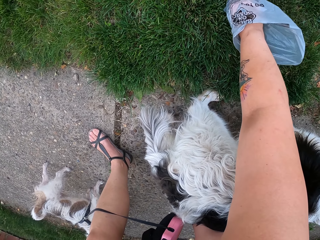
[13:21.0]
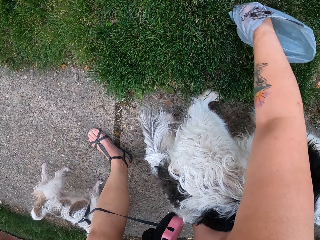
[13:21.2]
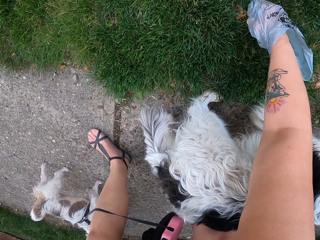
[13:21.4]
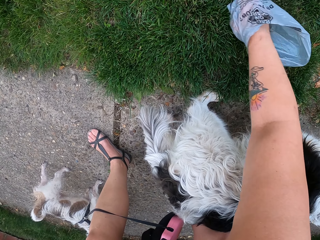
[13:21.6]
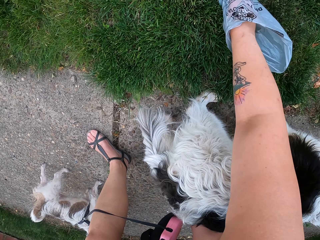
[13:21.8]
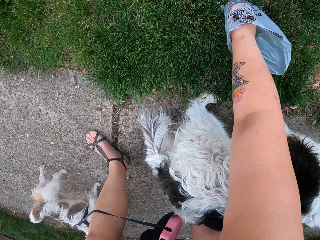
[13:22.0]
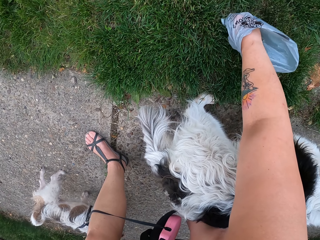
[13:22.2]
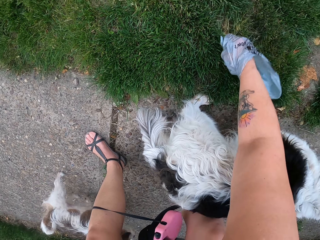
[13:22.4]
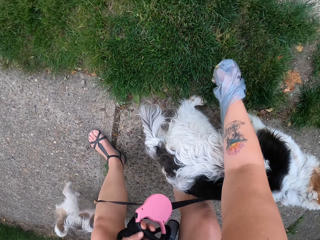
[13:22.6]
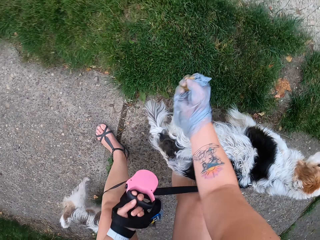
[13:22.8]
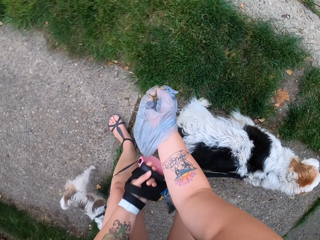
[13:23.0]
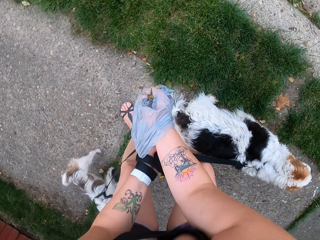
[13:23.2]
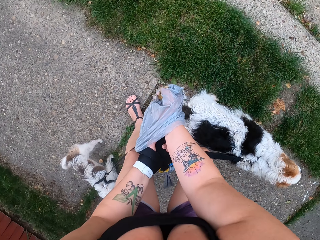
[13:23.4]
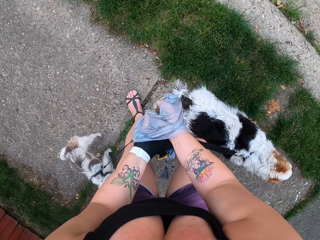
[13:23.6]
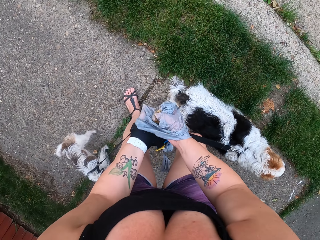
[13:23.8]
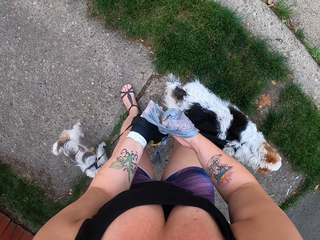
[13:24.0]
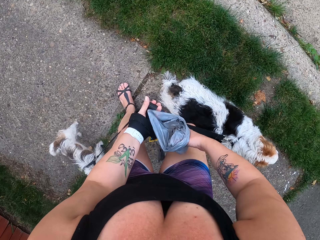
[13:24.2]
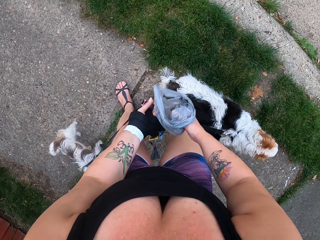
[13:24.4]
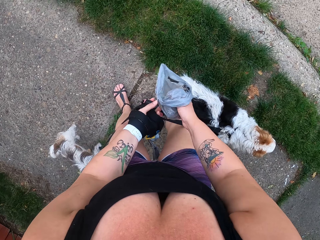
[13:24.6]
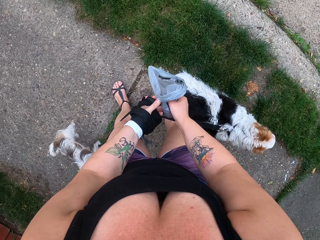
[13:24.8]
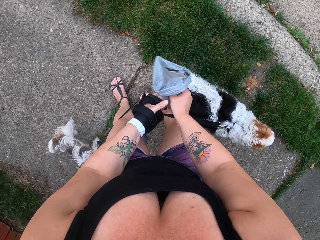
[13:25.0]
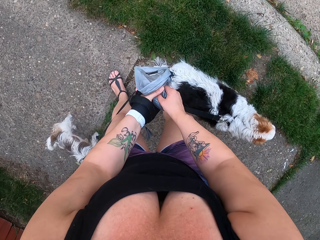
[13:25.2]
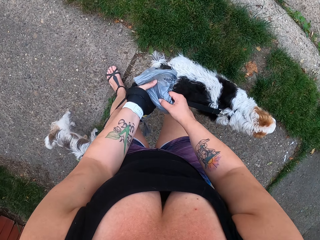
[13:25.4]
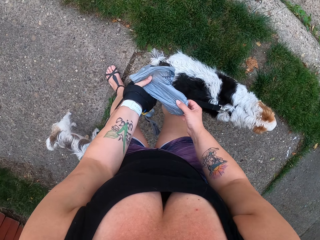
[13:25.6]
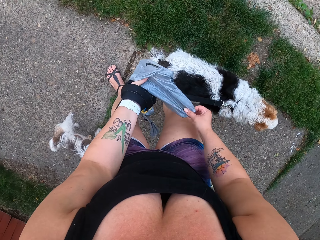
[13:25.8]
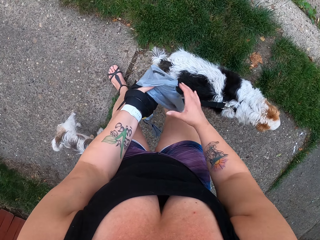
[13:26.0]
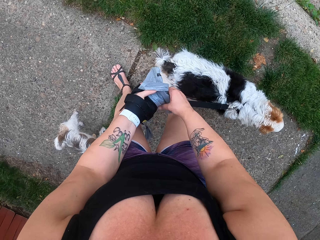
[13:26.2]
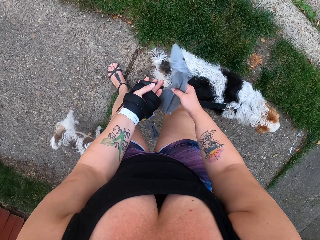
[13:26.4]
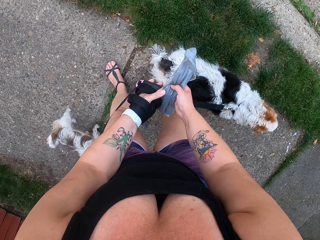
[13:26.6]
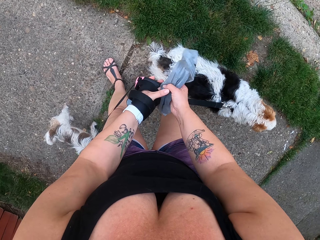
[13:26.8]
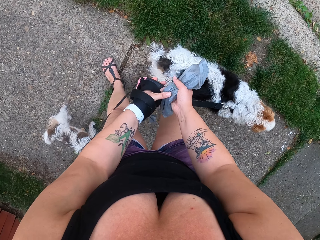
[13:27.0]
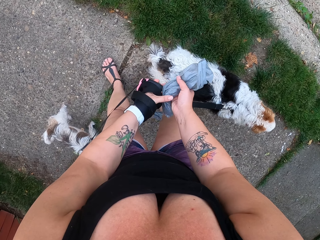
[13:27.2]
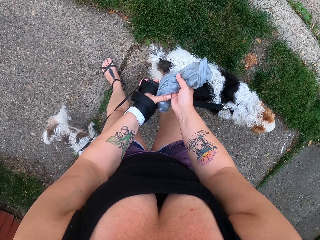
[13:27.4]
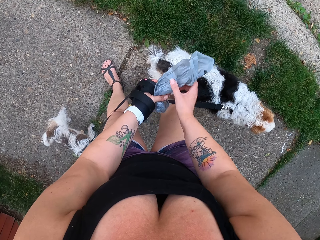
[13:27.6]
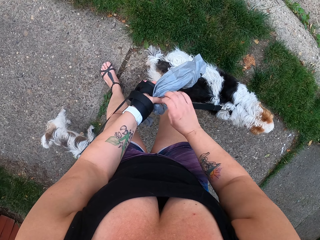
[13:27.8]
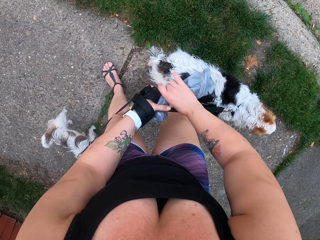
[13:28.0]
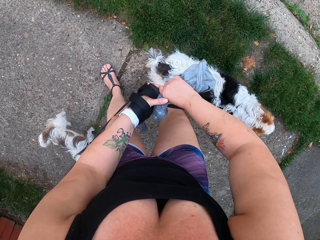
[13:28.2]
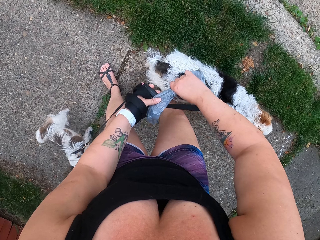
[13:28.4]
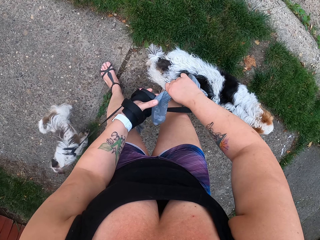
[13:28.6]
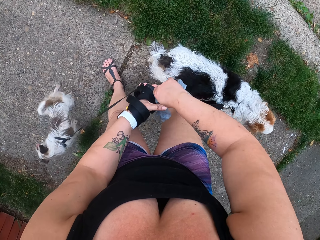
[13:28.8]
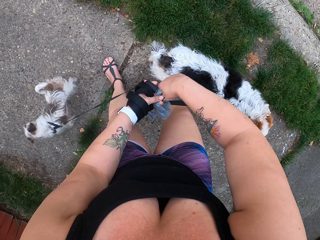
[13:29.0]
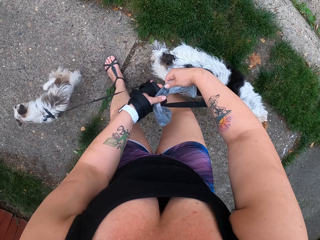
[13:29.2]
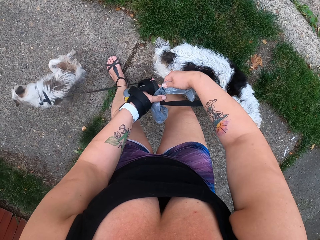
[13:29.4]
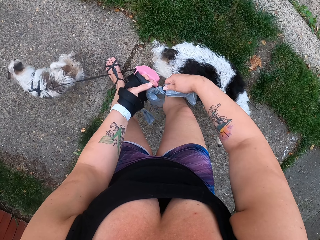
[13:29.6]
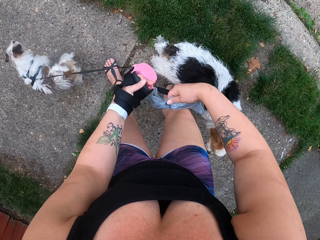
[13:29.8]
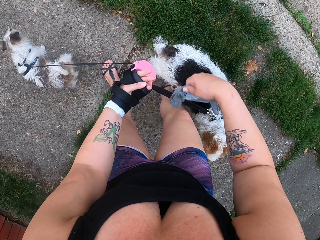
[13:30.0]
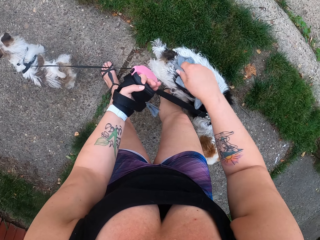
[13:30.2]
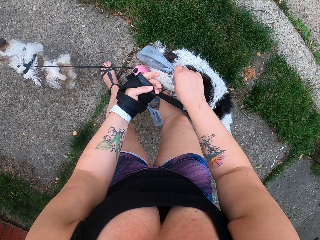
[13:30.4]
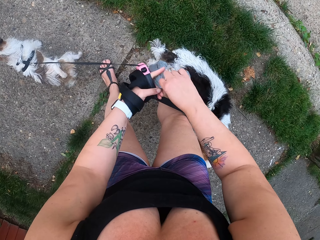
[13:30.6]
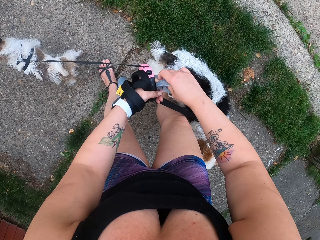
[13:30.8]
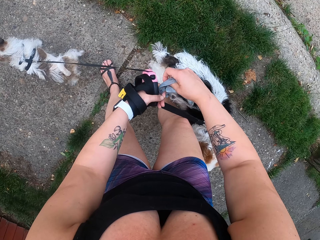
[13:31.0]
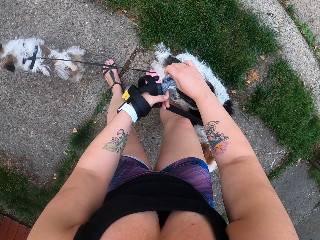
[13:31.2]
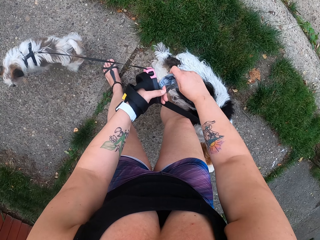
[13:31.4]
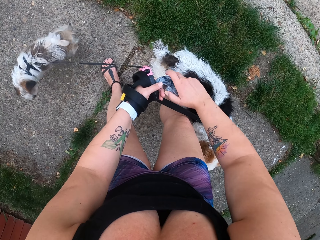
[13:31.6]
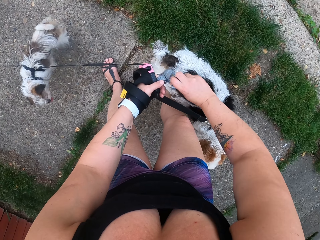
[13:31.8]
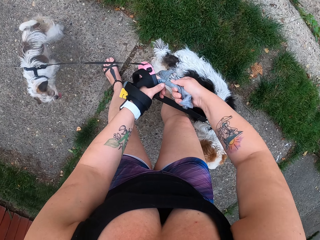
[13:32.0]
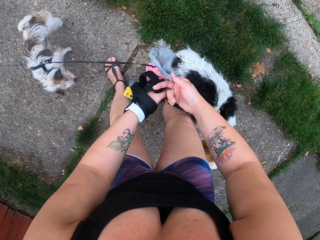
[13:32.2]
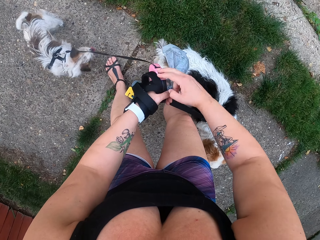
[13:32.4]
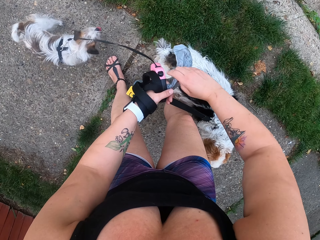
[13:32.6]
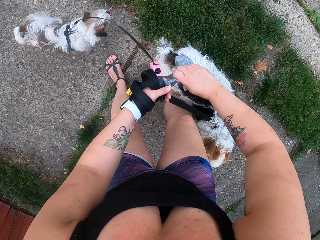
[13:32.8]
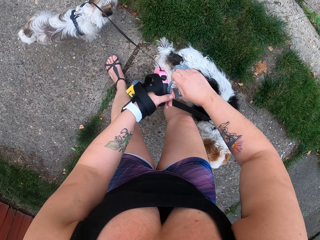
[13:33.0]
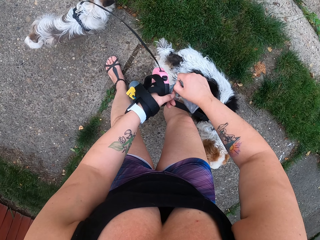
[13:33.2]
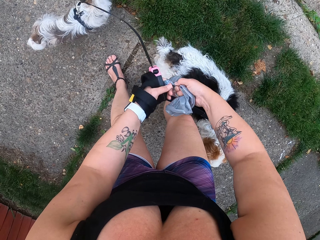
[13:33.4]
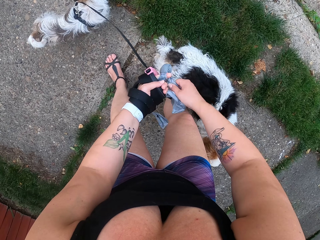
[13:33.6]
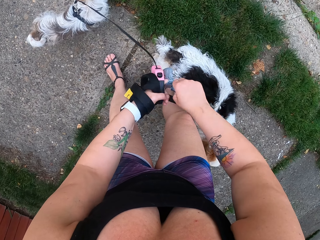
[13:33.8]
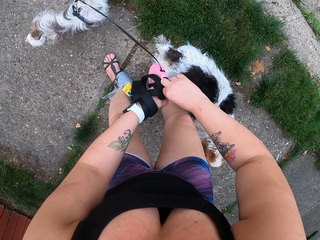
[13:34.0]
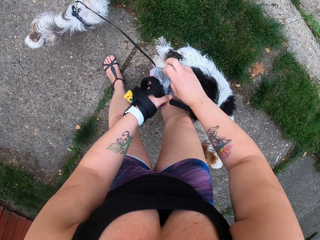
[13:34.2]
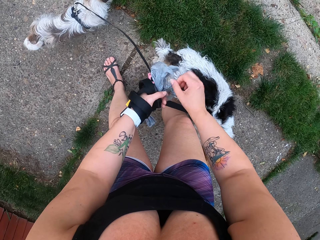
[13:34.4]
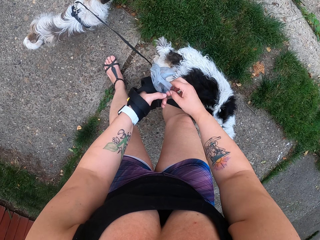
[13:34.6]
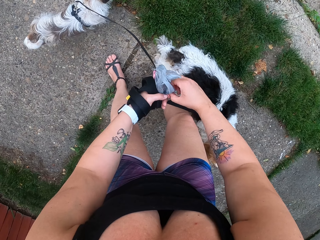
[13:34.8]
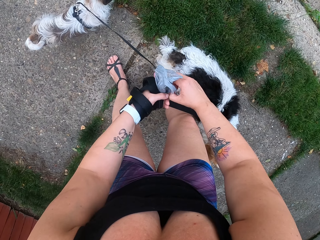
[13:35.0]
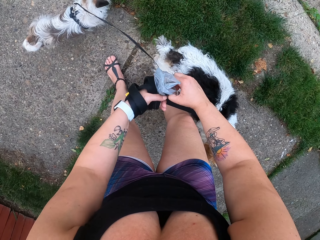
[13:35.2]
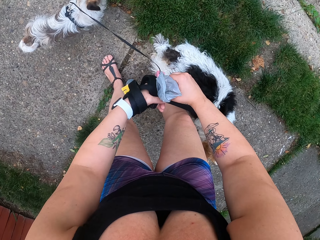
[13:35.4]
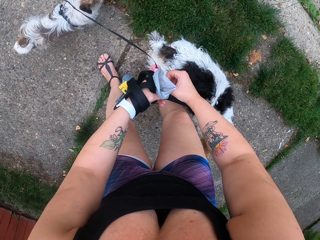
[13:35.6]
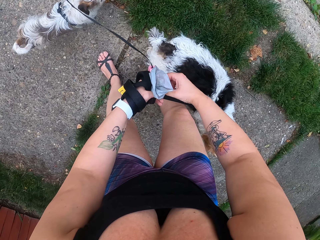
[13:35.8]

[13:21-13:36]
The camera wearer moves her hand towards her. She ties the stool in the wipe paper. She holds the paper with both her hands. She overturns the paper. She pulls on the paper with her hand. She twists a part of the paper.

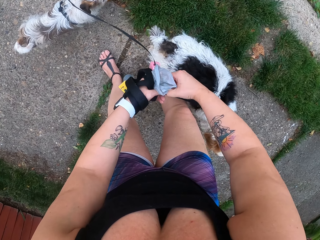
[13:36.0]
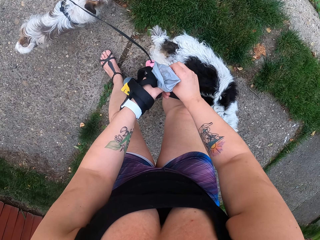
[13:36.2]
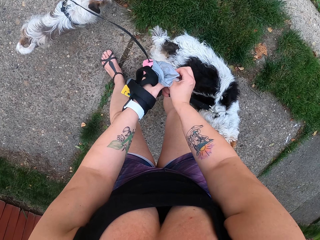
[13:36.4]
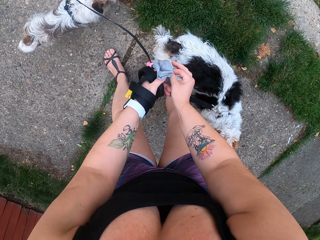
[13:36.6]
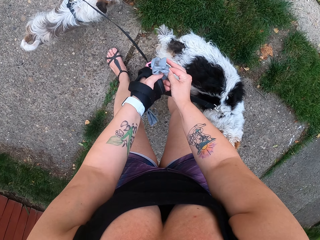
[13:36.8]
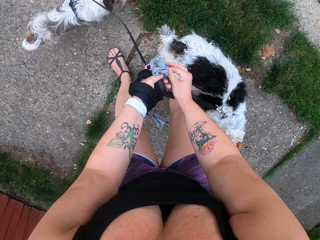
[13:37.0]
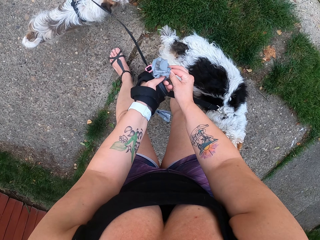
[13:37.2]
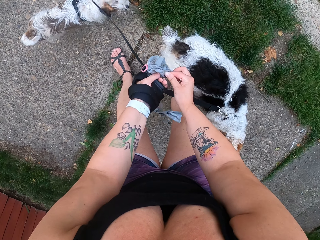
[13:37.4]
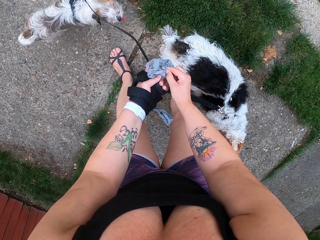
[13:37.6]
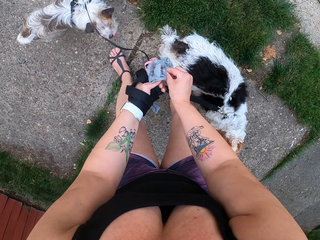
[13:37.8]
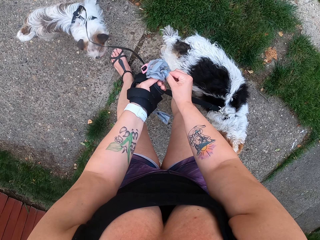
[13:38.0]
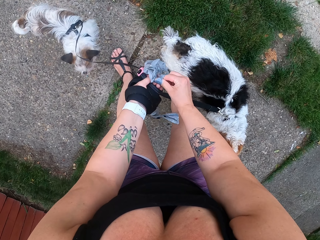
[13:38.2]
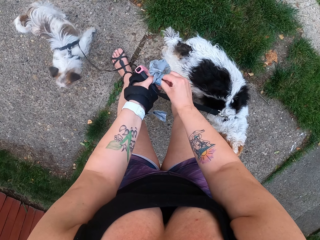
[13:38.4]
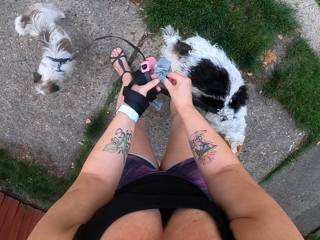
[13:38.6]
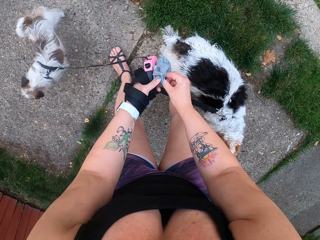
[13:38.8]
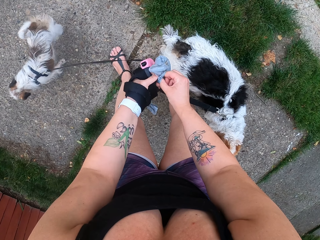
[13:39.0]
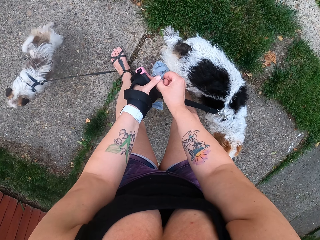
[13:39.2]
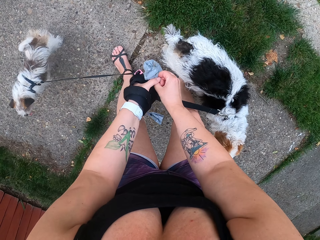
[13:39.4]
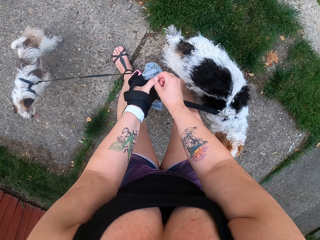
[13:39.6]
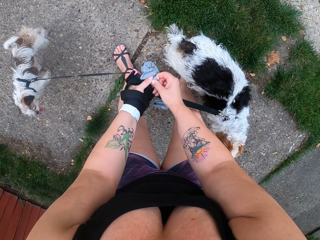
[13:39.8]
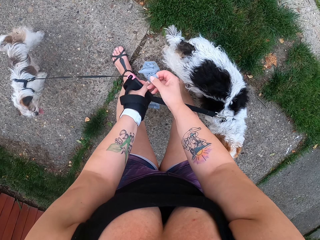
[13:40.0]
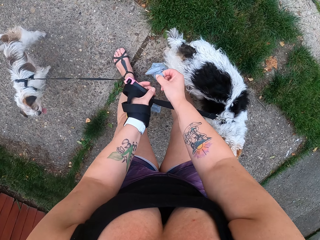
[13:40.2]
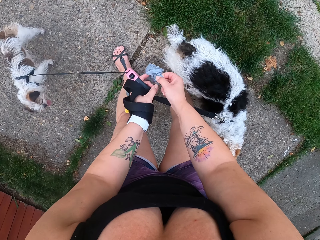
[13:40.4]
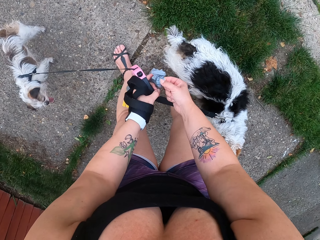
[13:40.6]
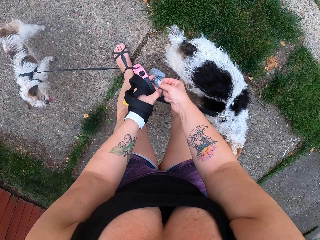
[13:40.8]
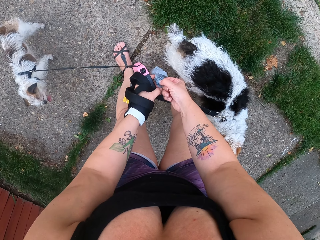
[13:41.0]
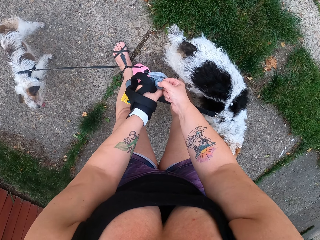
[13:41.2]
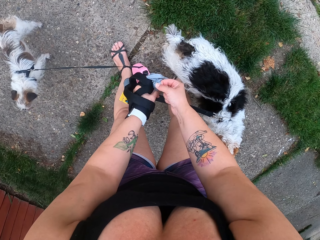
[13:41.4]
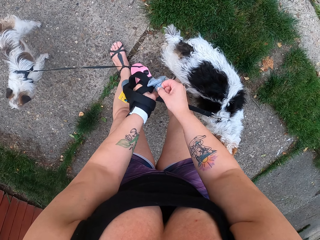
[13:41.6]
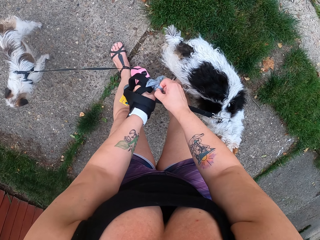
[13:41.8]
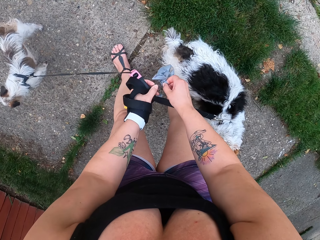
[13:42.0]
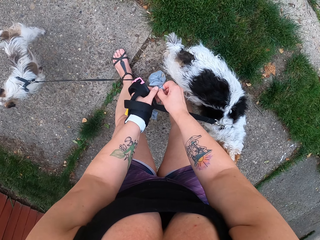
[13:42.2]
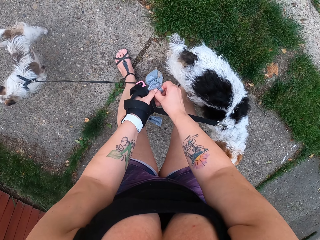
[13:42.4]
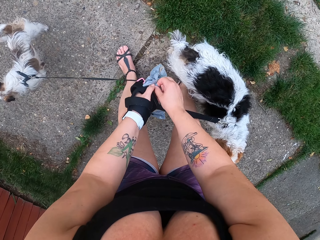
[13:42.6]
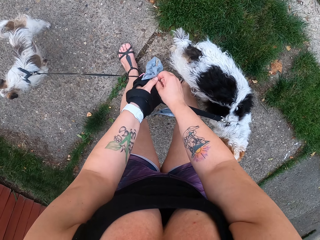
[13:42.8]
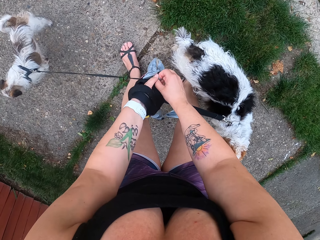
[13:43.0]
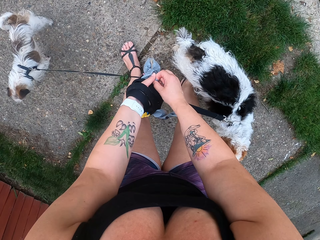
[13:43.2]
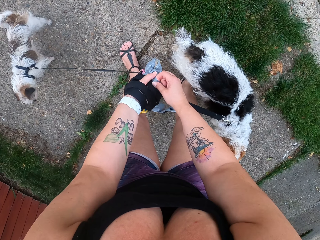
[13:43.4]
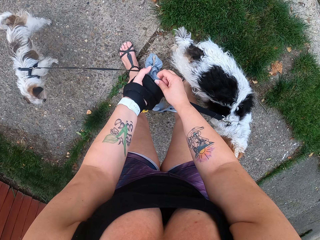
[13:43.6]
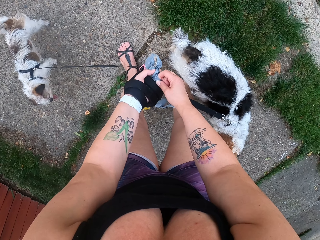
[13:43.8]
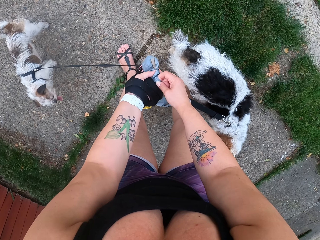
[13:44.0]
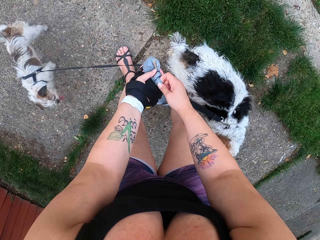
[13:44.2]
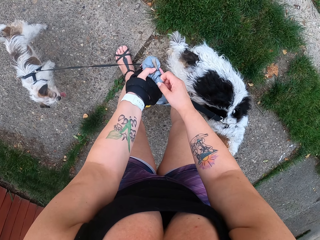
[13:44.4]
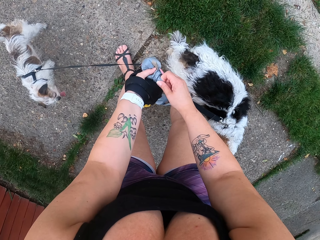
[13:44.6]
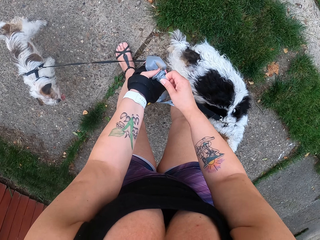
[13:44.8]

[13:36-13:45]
The camera wearer ties a knot on the paper.
